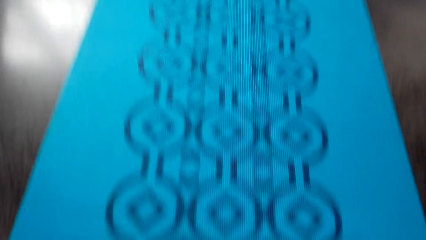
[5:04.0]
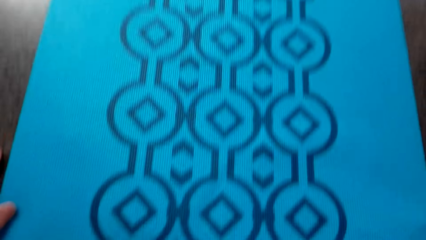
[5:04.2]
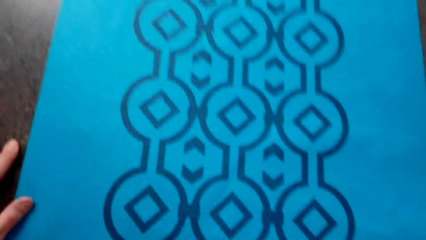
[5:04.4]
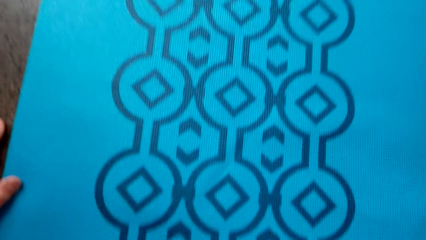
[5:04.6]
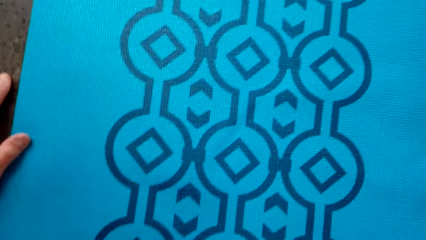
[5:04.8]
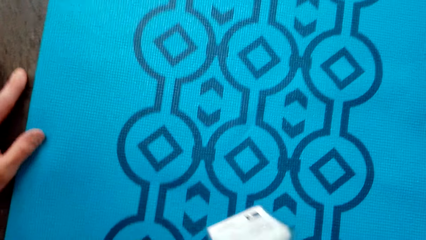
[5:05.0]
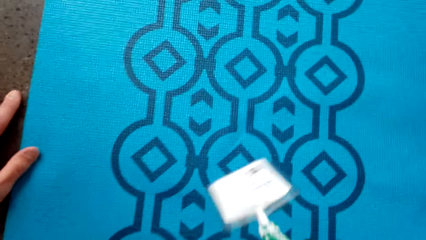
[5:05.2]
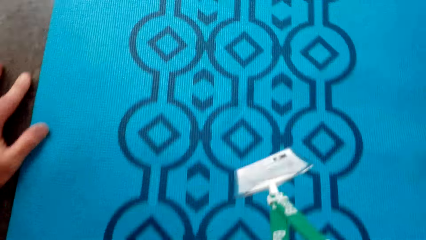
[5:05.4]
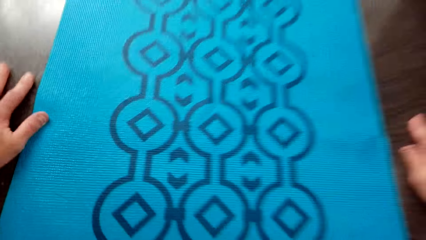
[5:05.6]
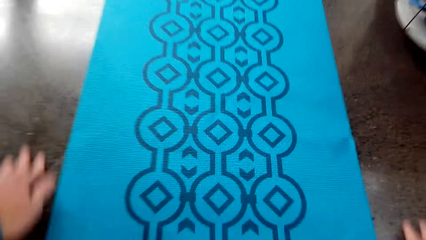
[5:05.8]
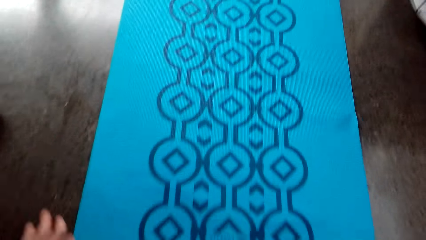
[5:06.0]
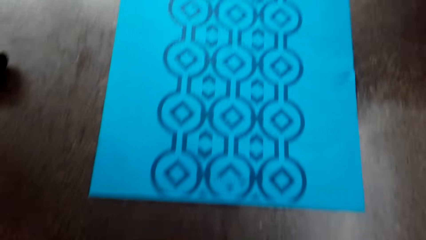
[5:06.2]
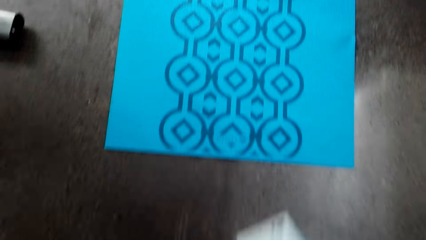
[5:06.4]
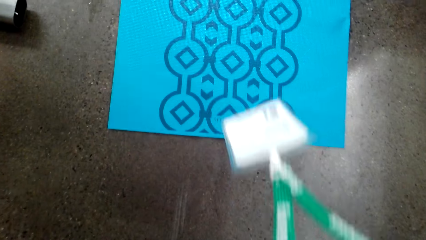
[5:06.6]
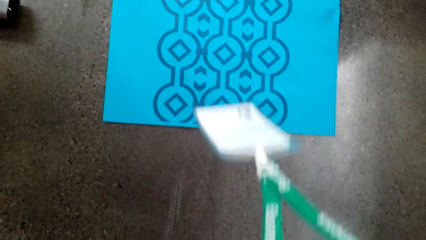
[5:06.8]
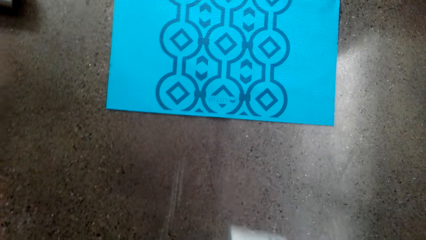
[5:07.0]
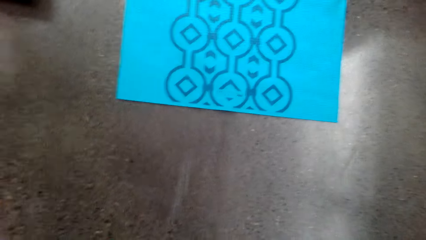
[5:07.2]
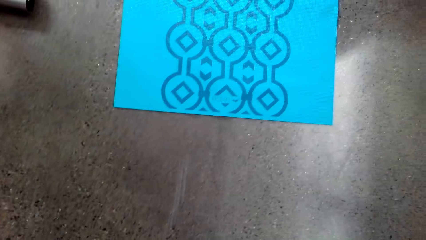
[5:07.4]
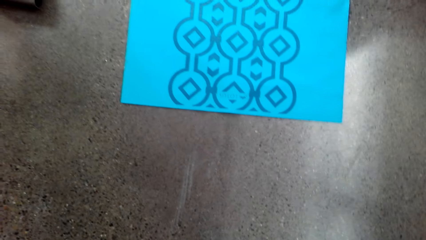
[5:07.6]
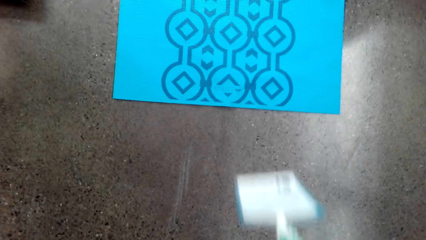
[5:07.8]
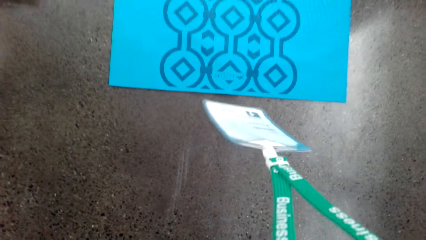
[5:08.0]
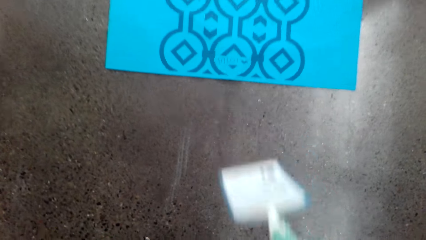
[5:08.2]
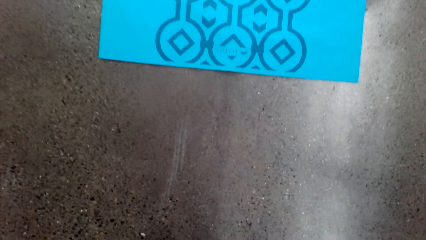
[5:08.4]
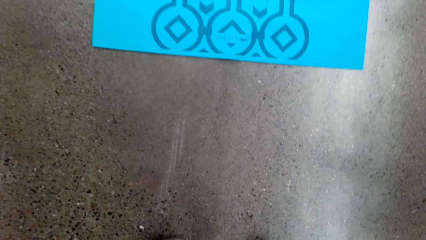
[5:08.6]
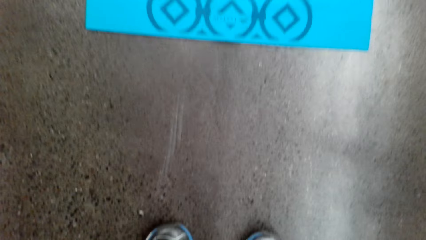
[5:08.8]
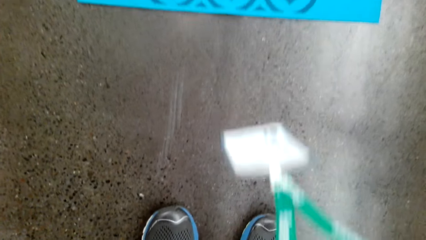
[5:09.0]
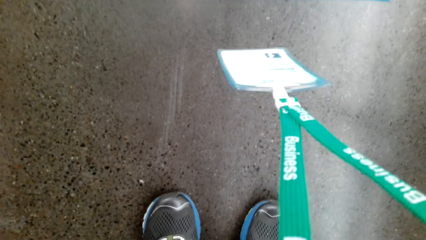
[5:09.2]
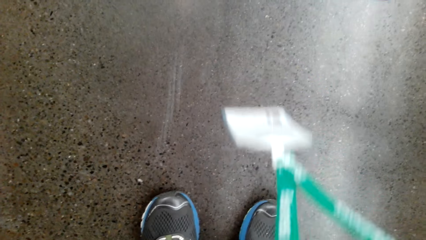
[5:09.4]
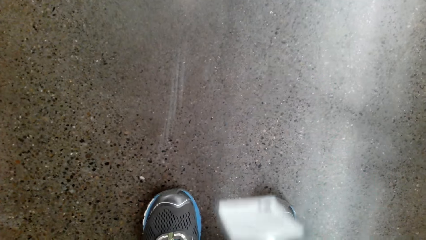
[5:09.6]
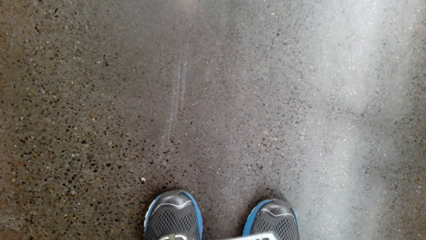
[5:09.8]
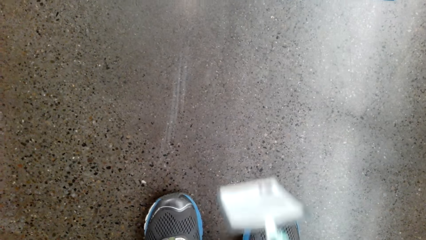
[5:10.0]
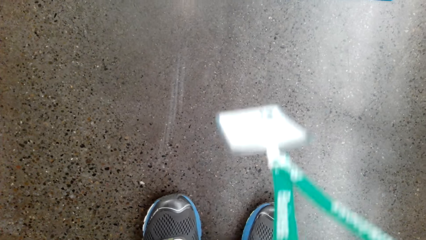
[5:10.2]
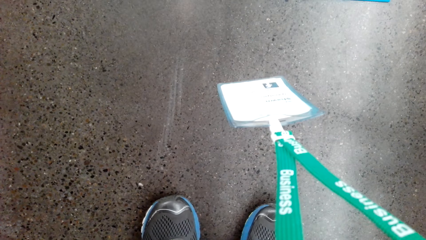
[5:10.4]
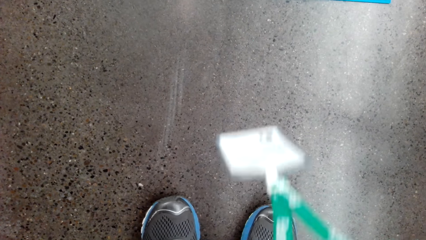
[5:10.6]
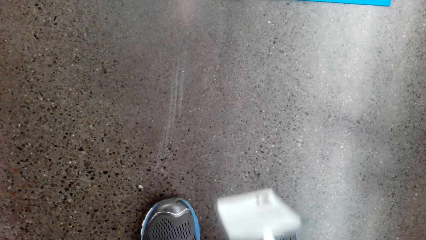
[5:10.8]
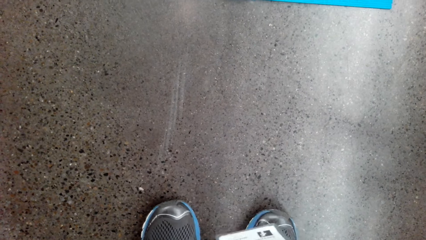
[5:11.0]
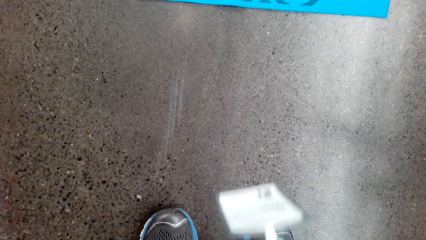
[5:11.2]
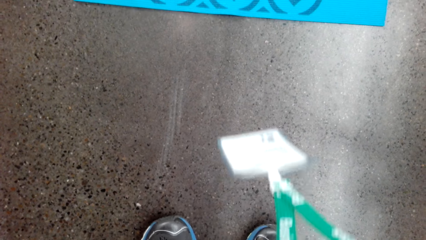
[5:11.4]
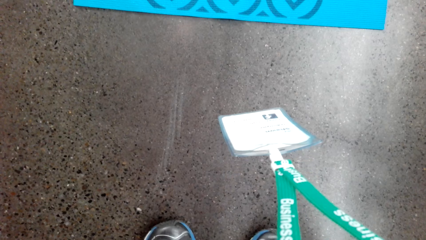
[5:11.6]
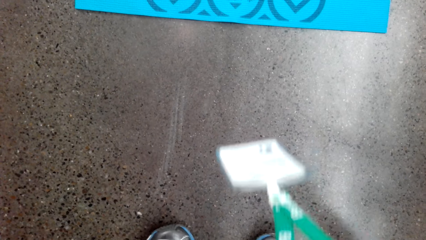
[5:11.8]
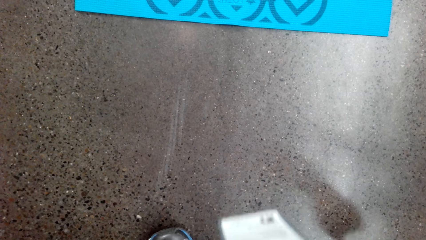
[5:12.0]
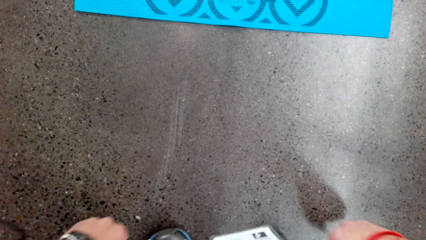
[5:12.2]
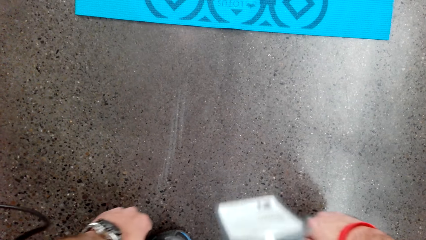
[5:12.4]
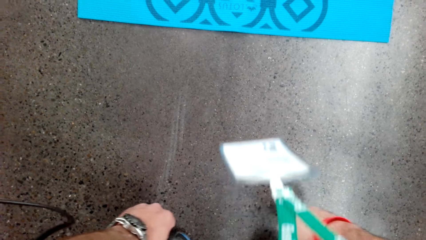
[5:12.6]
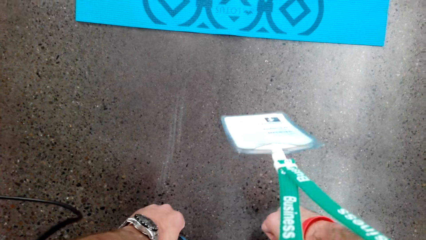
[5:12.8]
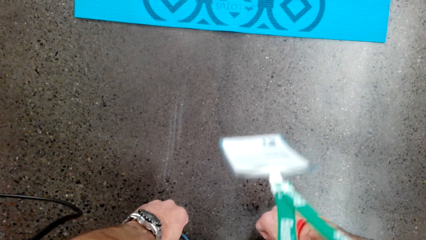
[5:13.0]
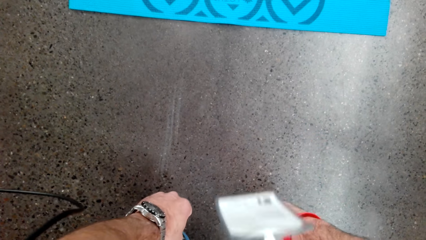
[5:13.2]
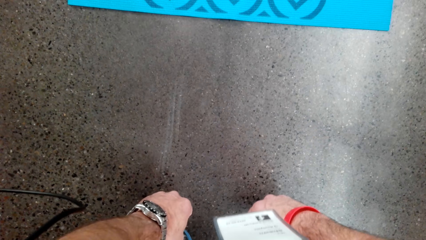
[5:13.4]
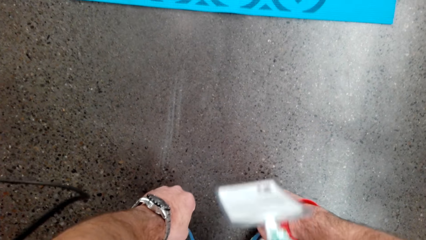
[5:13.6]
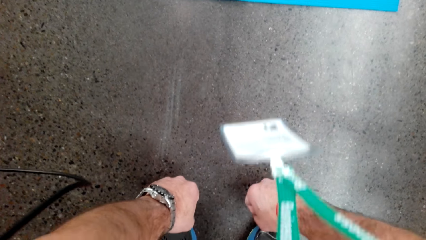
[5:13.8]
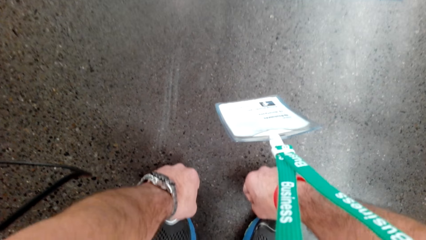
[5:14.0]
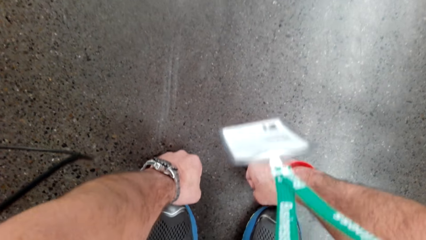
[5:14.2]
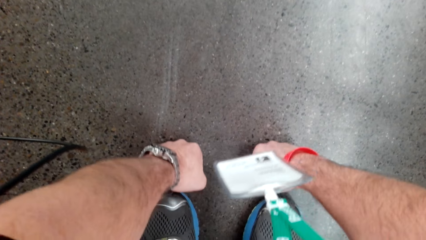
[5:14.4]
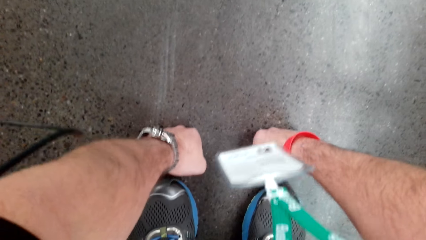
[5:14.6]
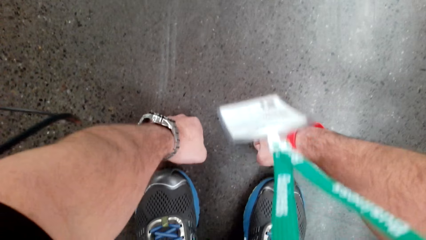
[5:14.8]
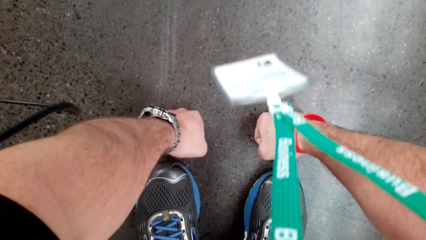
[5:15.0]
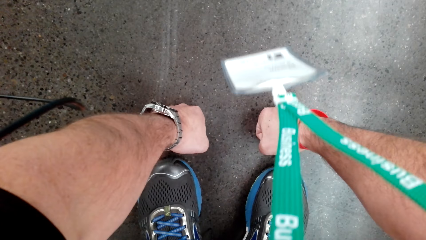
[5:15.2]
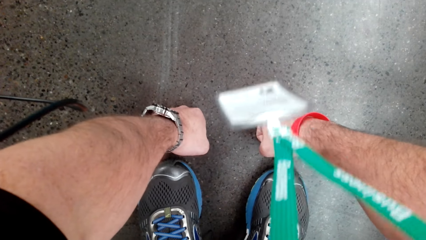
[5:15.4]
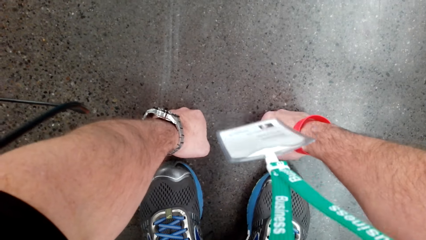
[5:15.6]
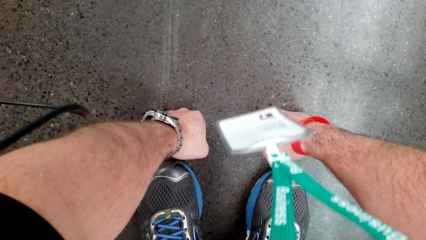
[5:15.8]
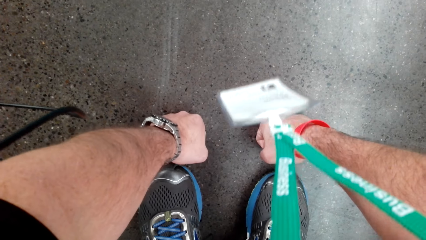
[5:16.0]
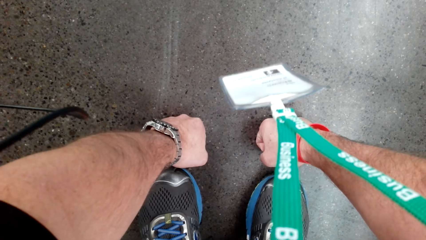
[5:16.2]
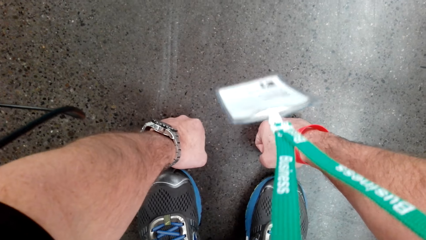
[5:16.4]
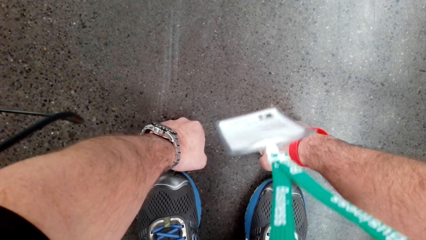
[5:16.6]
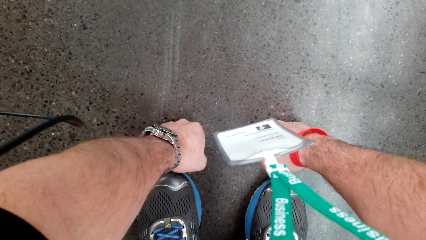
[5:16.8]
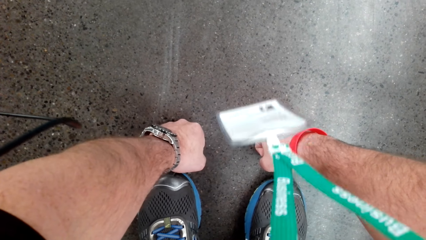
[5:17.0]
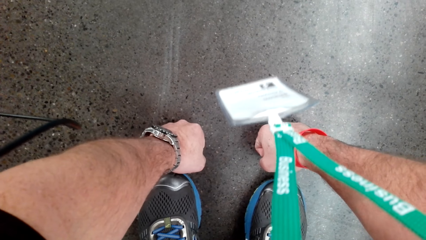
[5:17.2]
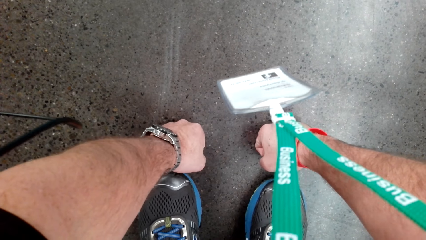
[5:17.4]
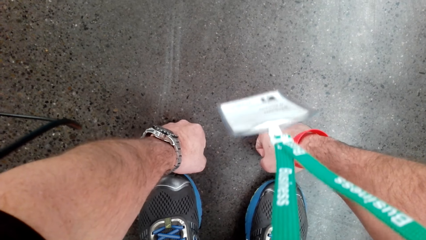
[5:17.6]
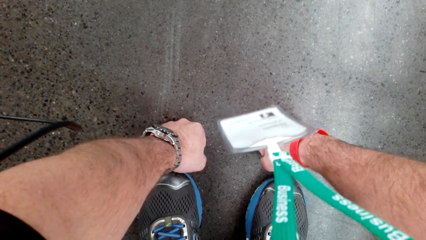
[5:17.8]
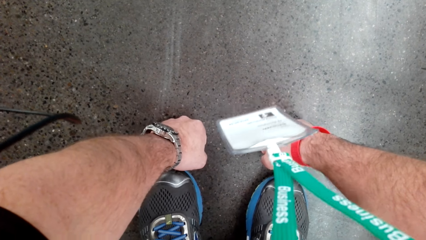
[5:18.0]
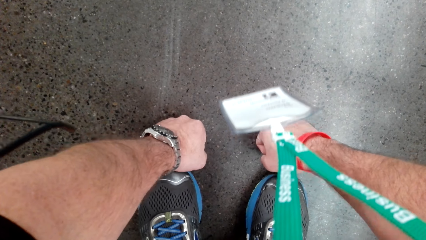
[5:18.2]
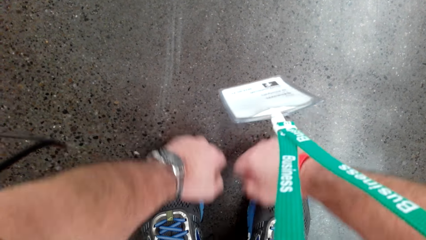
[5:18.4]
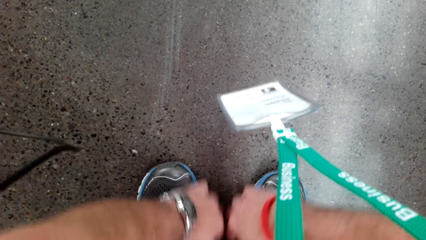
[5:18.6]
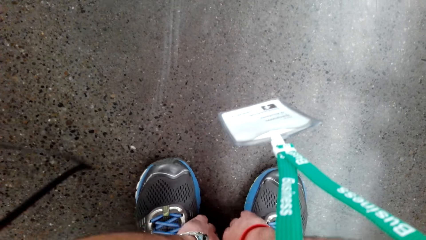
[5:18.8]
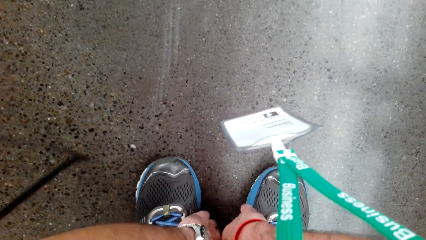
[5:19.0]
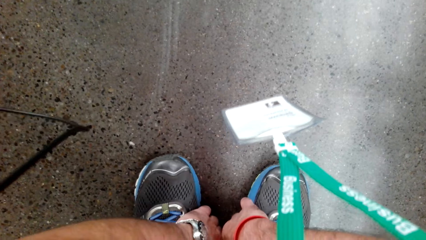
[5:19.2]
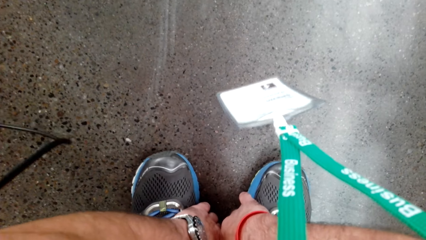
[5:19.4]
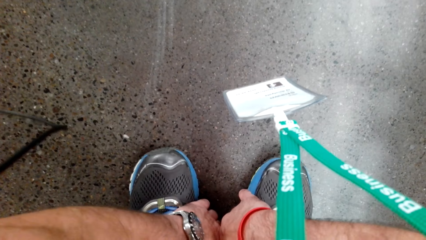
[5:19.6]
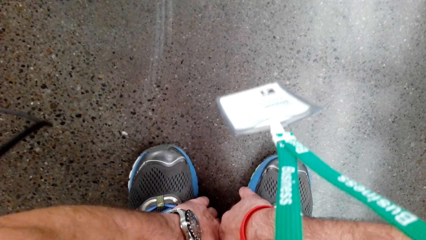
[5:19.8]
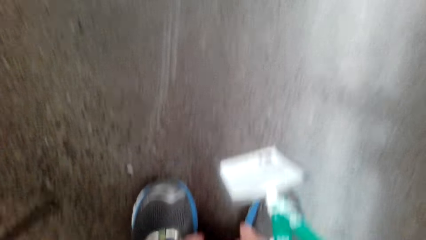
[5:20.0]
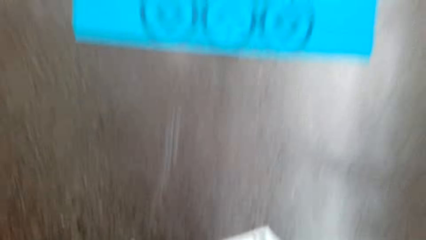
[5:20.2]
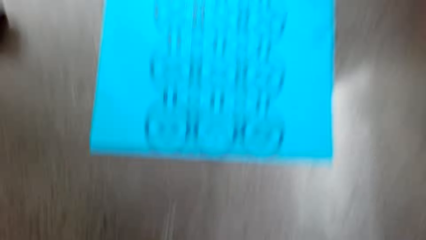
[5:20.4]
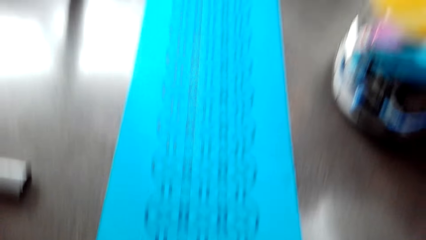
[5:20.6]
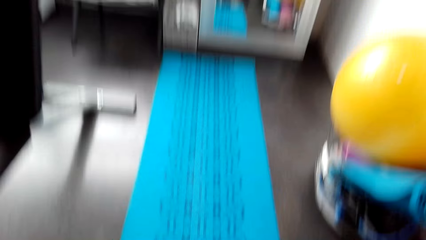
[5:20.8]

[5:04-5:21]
The camera wearer gets up from the floor. He bends down while stretching his hands.
